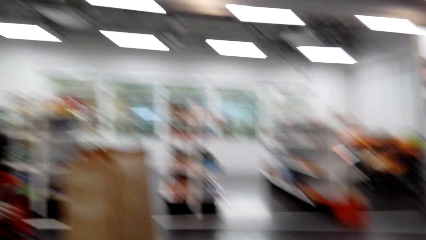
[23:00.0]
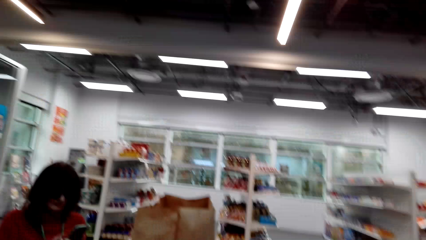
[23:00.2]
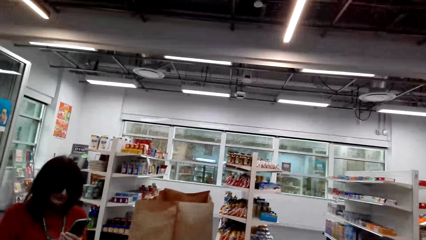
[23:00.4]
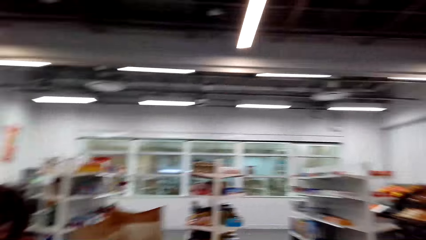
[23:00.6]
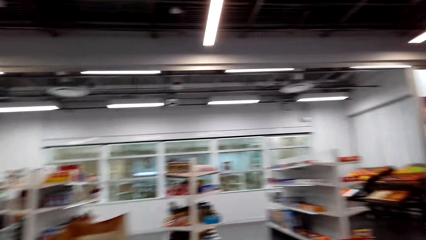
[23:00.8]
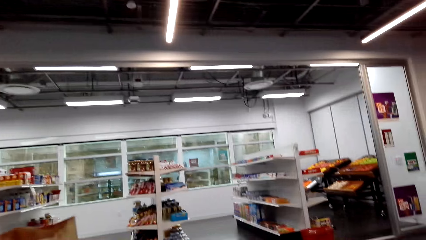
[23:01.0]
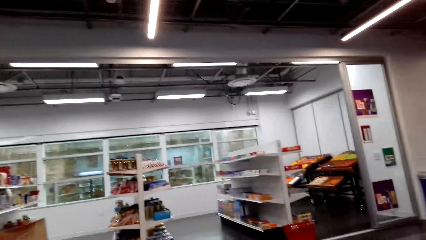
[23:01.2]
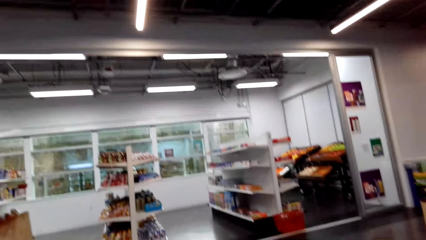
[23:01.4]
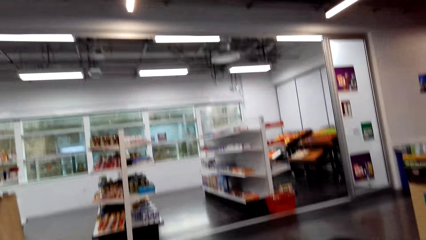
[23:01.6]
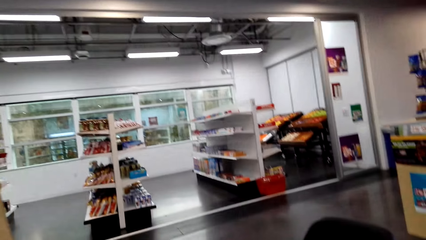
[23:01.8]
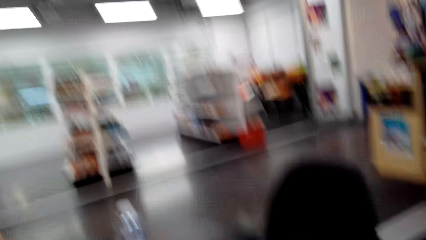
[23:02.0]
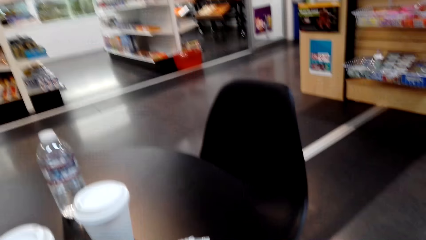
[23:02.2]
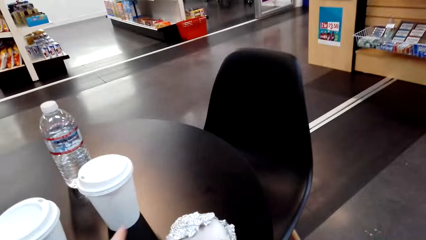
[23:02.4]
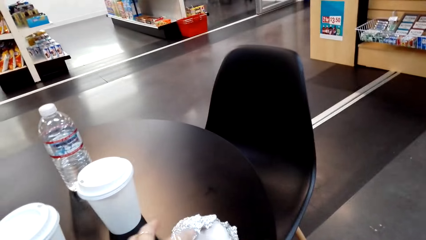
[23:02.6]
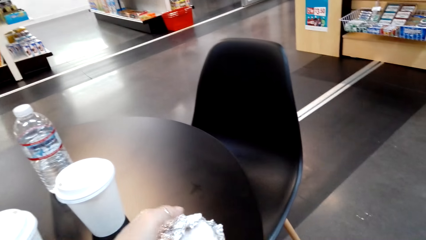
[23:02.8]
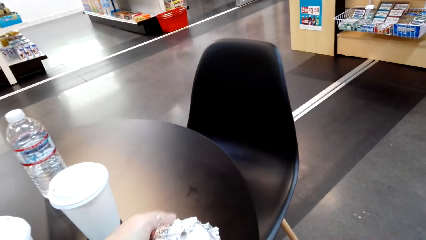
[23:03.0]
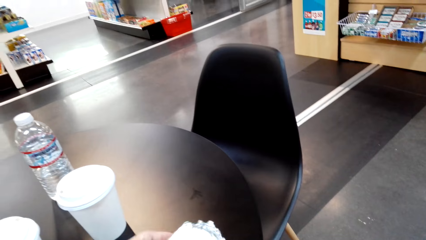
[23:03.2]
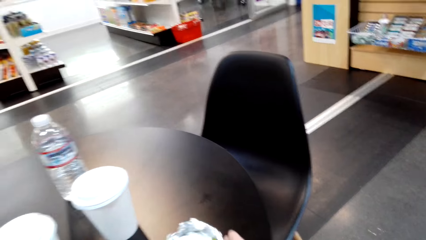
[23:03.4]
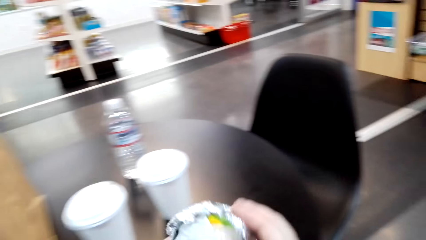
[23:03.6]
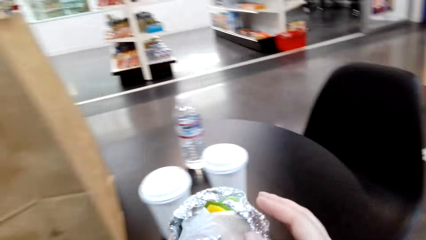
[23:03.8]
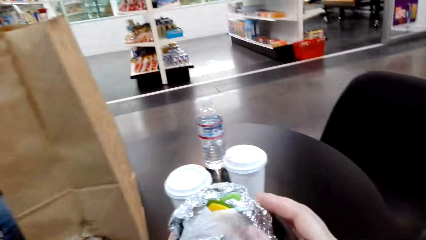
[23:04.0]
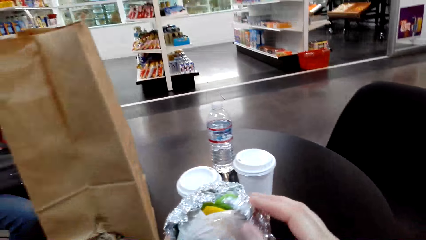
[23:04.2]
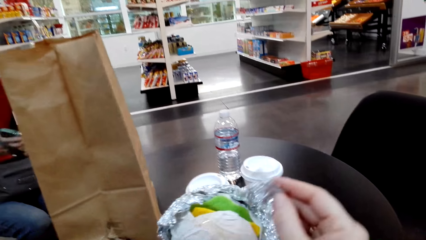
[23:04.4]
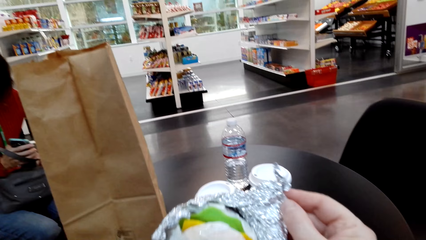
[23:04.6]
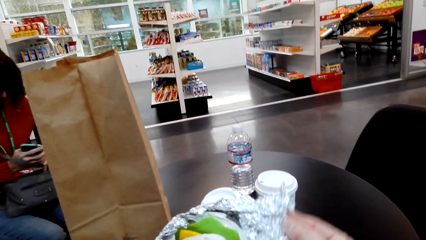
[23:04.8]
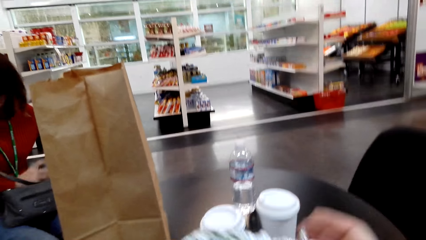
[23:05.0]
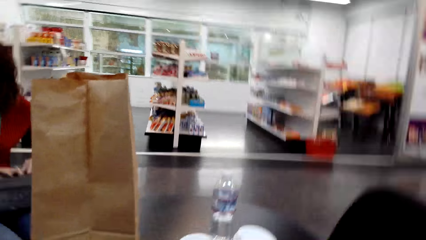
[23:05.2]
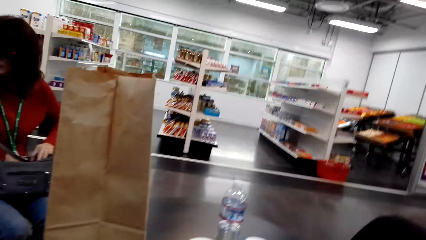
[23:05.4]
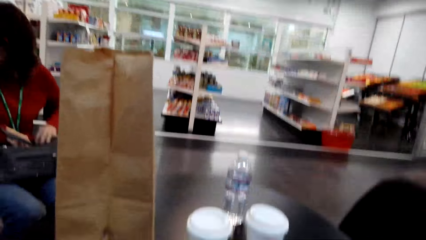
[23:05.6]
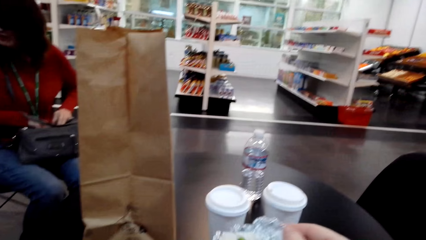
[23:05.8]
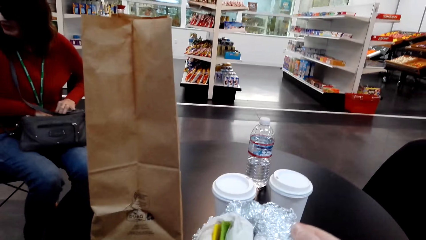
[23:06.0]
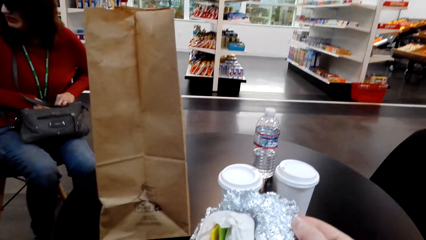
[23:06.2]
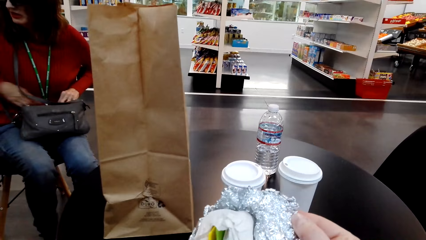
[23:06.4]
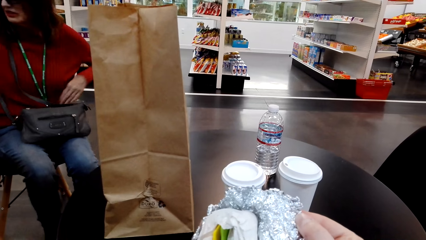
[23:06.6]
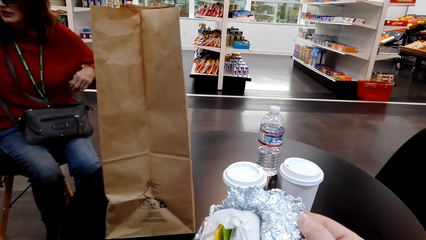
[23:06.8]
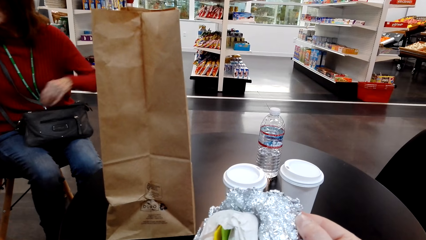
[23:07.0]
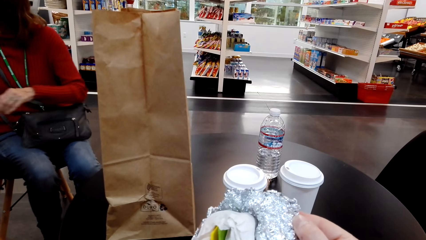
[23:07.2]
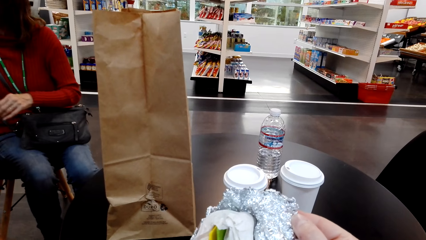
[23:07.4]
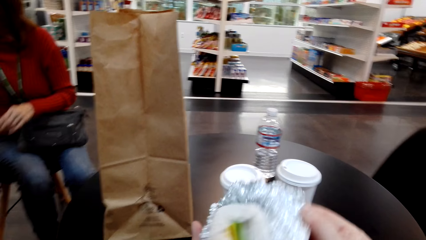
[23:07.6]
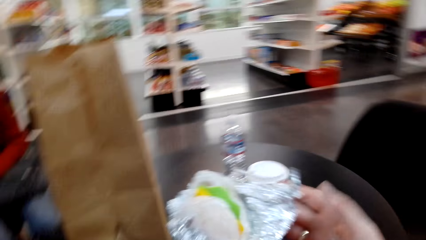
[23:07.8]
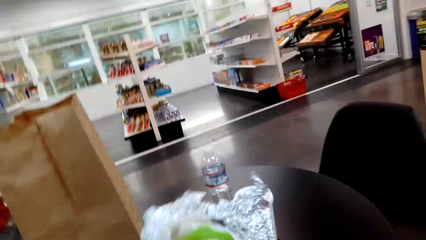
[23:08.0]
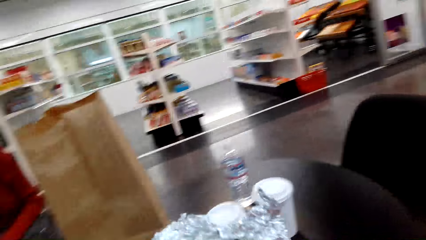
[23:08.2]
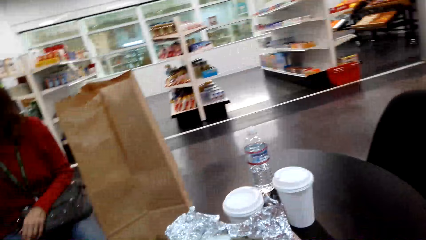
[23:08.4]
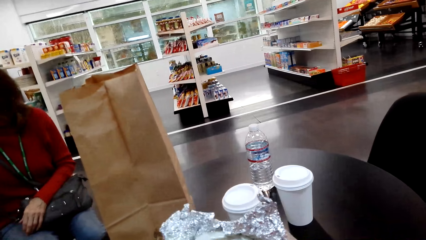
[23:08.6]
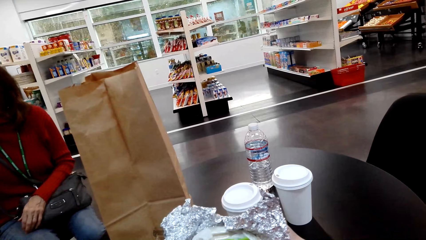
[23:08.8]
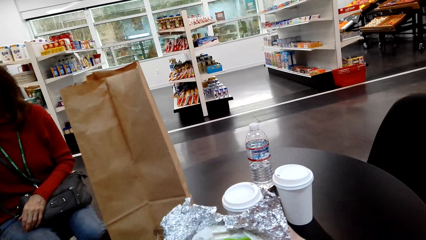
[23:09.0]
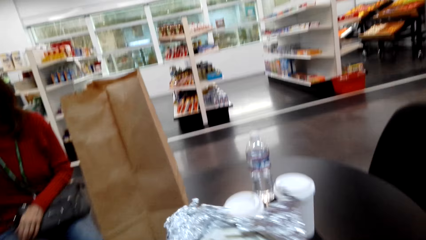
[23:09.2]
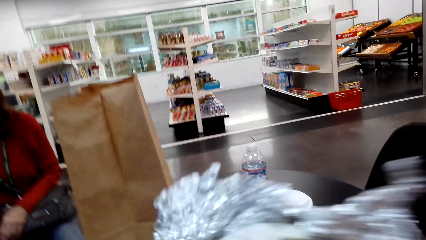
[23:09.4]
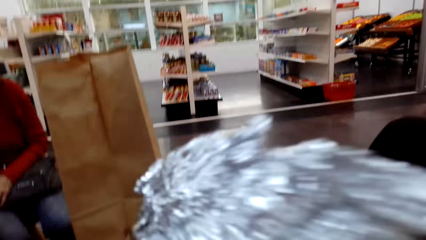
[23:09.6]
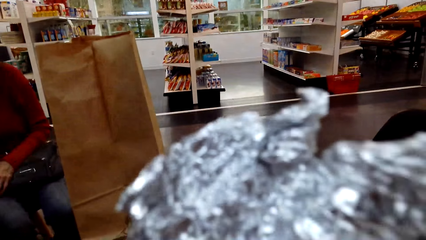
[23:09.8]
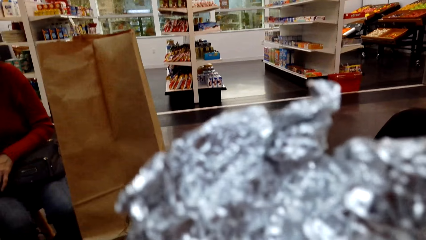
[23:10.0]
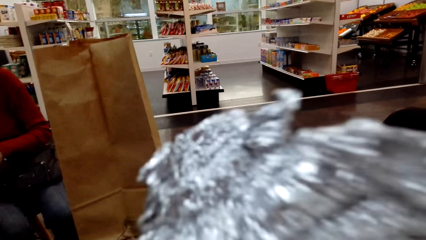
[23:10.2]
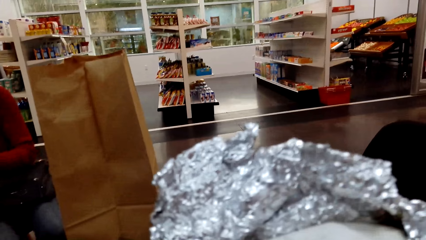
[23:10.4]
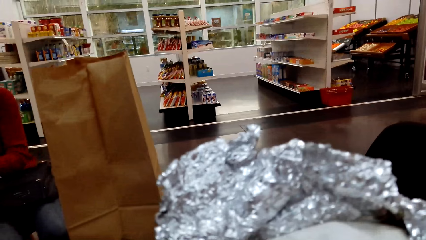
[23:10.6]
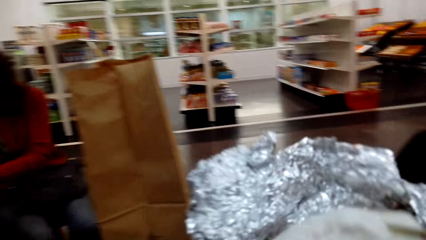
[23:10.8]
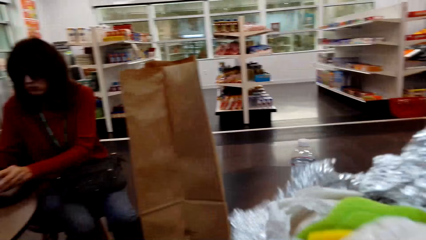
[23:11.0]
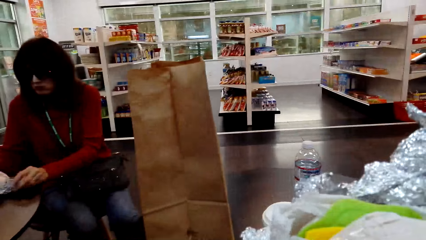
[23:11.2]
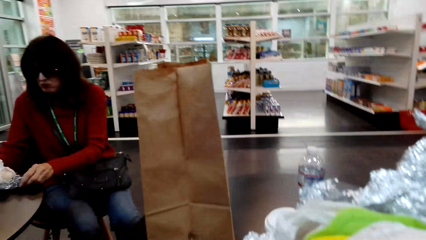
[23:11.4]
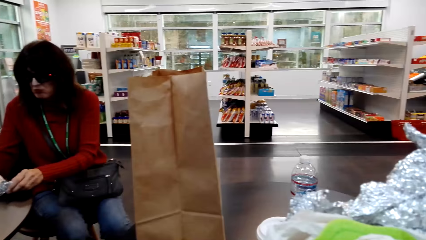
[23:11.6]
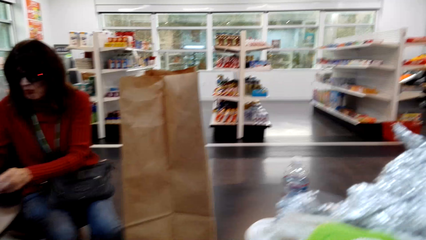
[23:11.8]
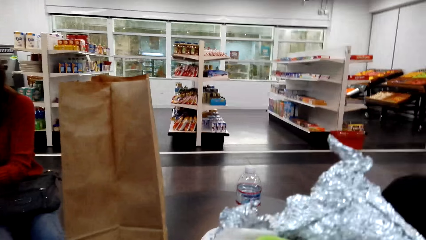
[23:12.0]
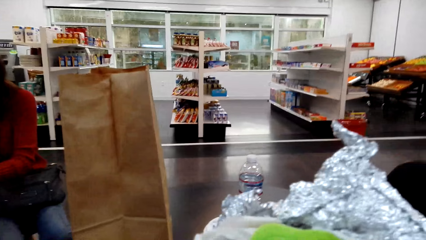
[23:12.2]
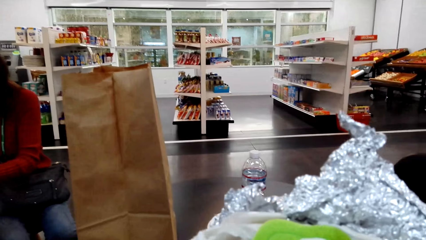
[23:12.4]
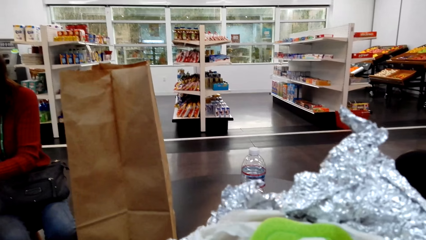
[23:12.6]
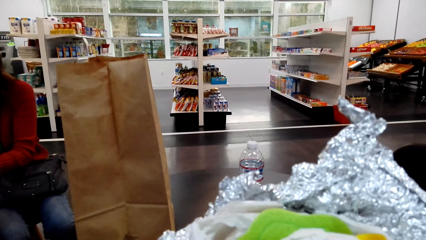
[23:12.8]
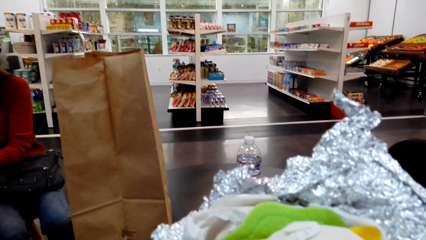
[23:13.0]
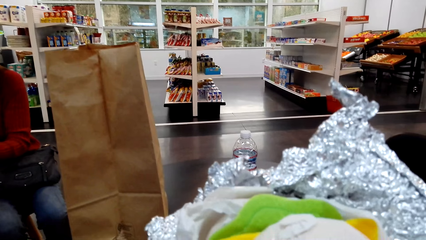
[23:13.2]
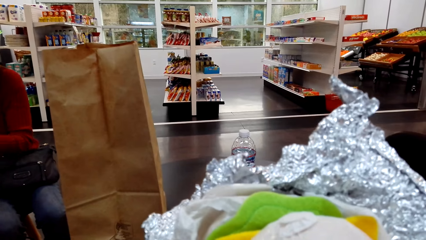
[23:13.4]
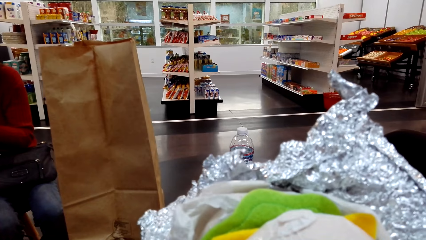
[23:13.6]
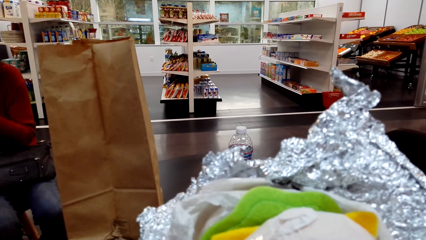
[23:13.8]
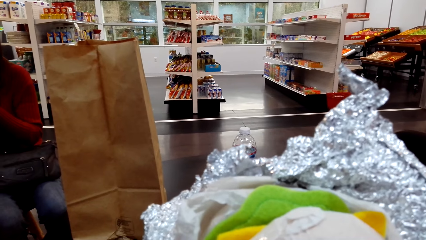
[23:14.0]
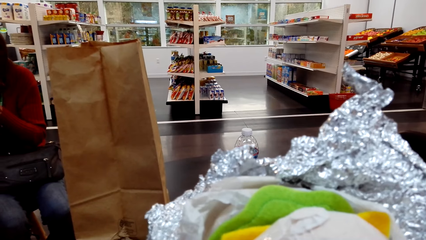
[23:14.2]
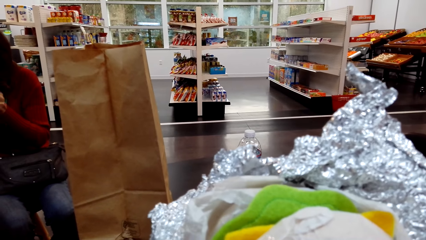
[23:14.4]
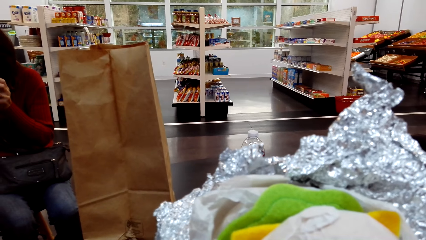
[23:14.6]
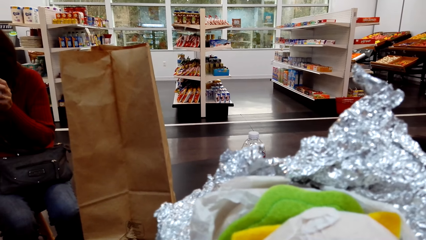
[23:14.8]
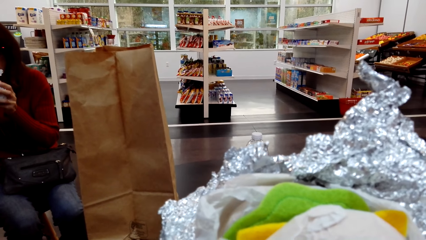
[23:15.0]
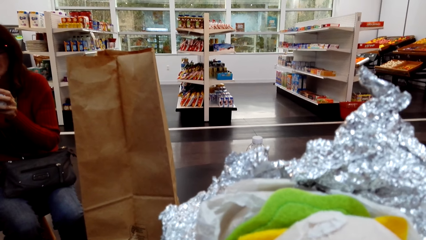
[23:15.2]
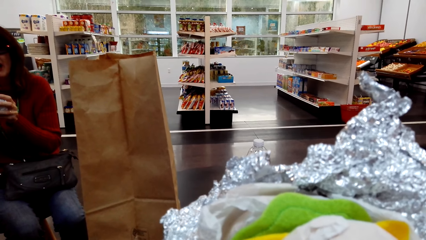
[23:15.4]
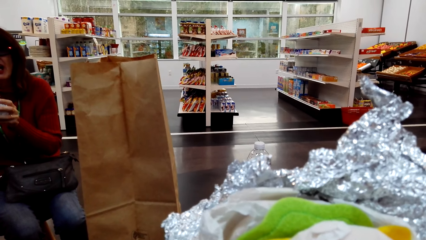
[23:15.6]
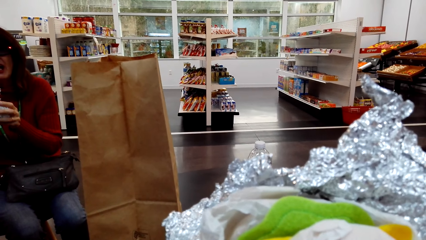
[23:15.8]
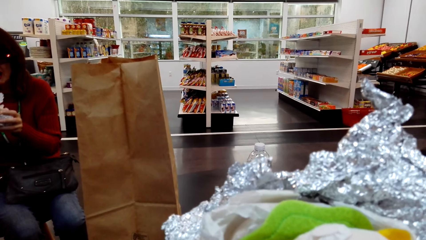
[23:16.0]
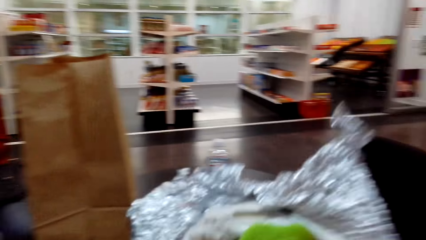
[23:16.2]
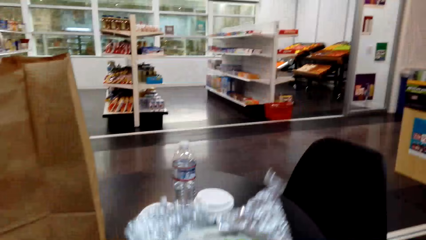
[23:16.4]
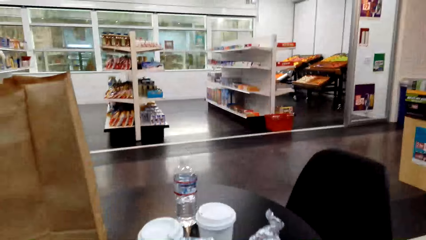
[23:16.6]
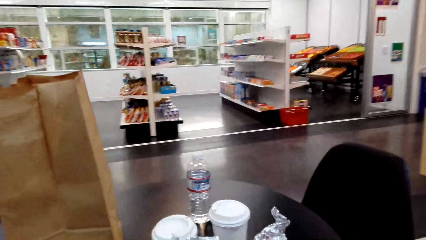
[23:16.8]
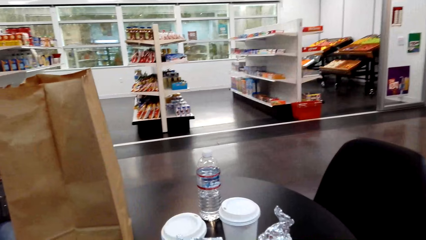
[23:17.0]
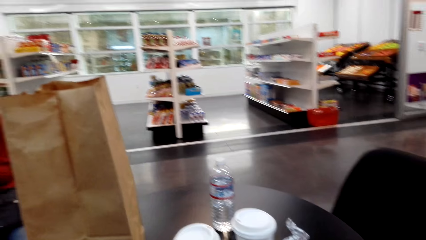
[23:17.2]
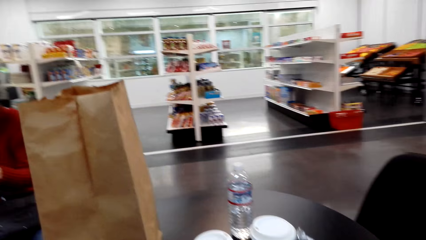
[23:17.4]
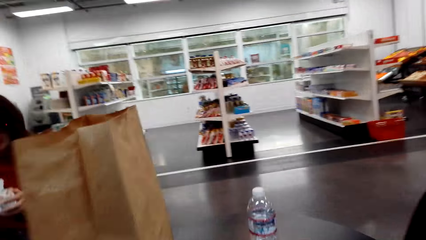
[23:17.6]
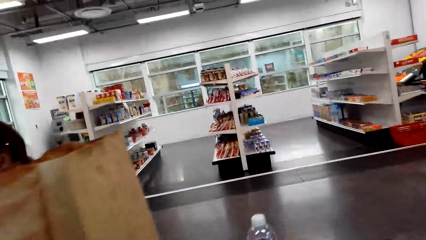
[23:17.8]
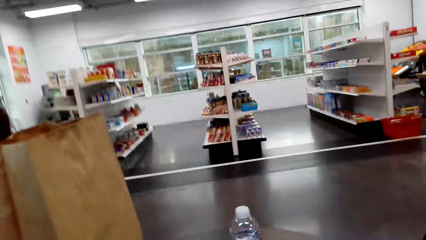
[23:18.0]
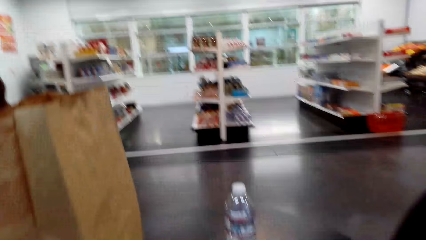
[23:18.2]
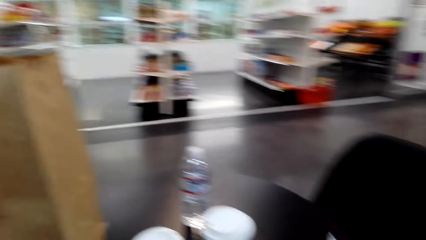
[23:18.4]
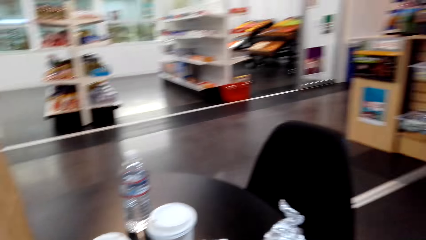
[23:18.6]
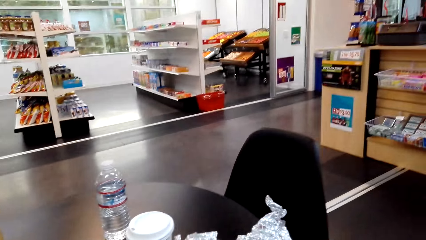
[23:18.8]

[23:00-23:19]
The camera wearer picks a snack. A woman closes her bag. The camera wearer smells the snack. The woman opens a snack. The woman smells her snack.
